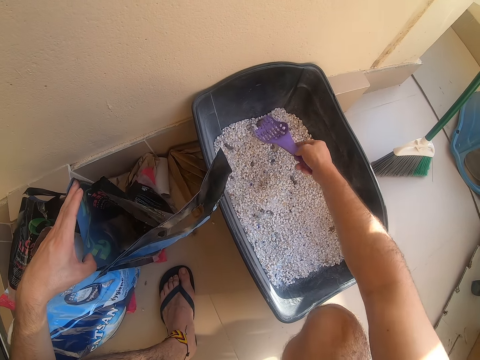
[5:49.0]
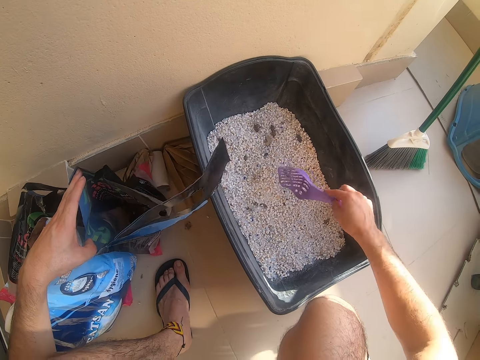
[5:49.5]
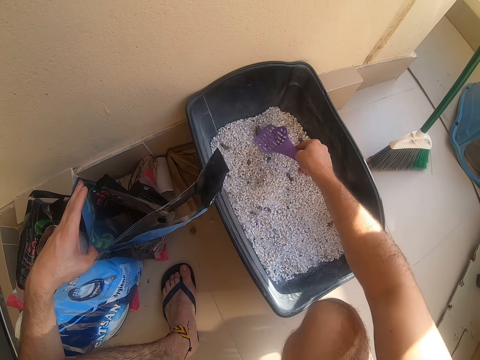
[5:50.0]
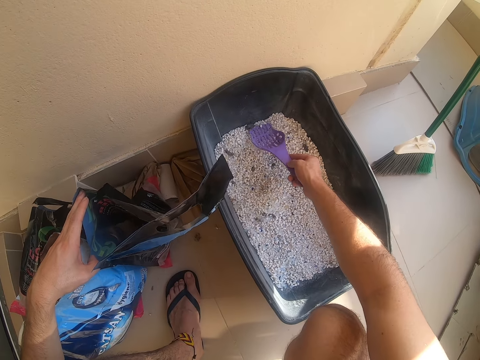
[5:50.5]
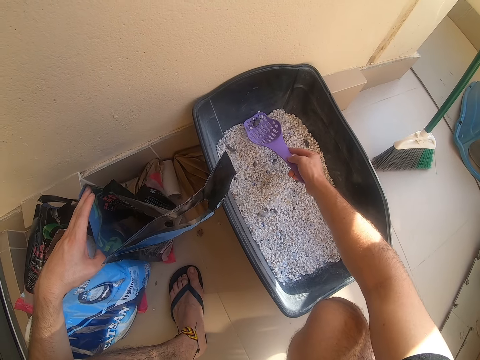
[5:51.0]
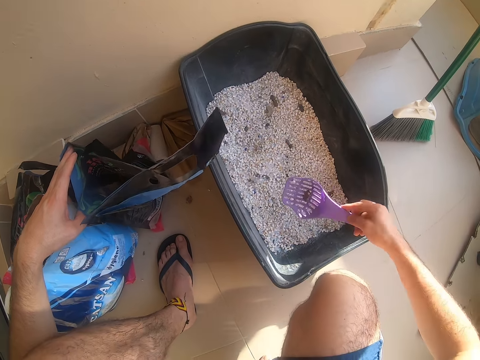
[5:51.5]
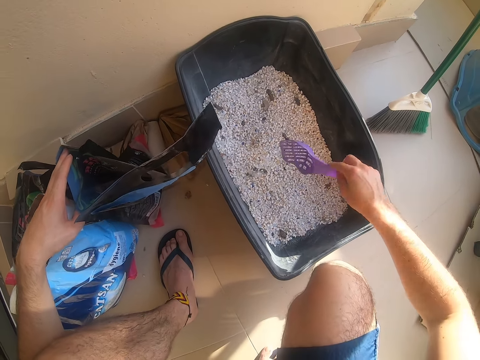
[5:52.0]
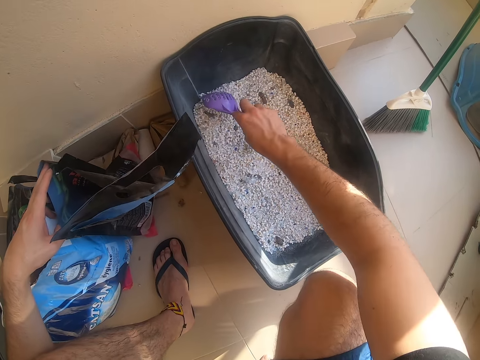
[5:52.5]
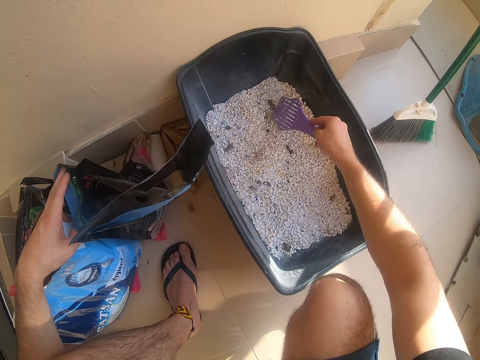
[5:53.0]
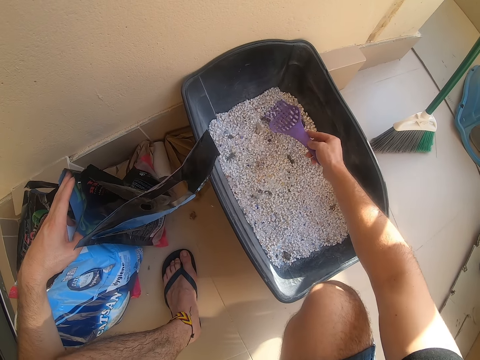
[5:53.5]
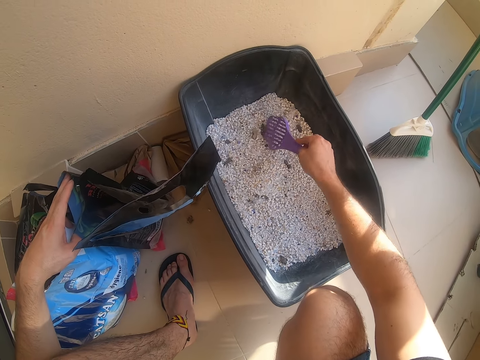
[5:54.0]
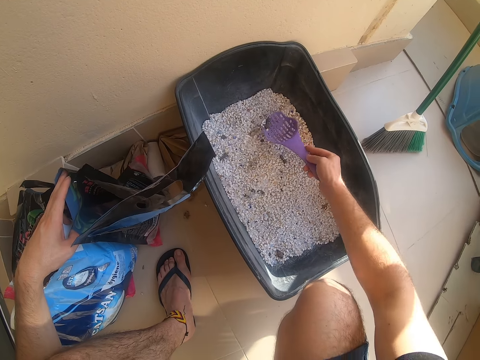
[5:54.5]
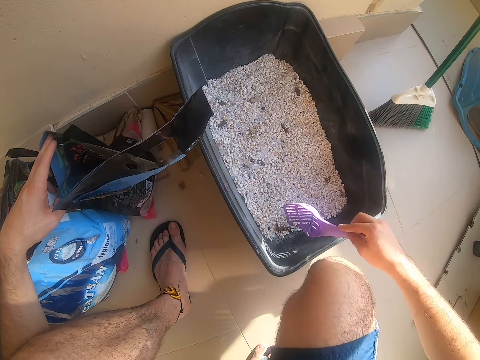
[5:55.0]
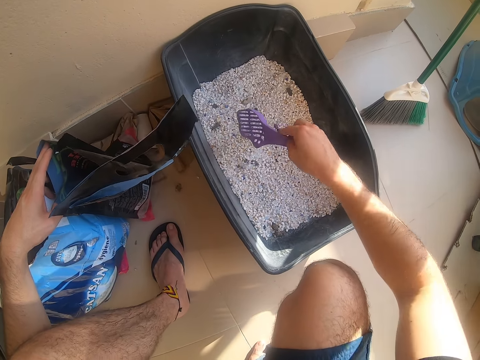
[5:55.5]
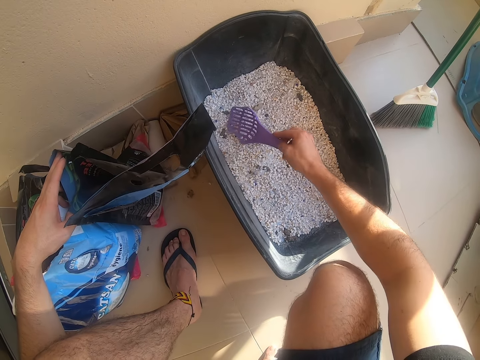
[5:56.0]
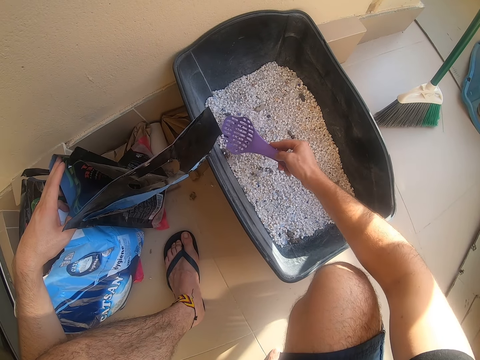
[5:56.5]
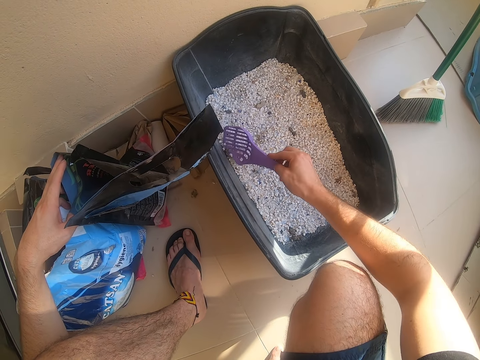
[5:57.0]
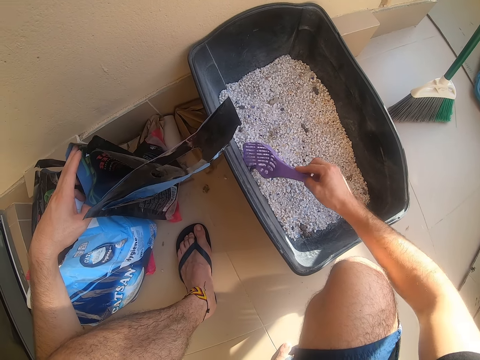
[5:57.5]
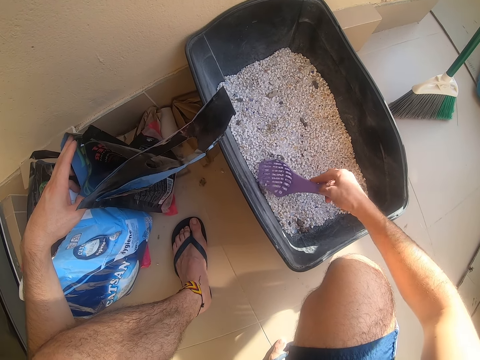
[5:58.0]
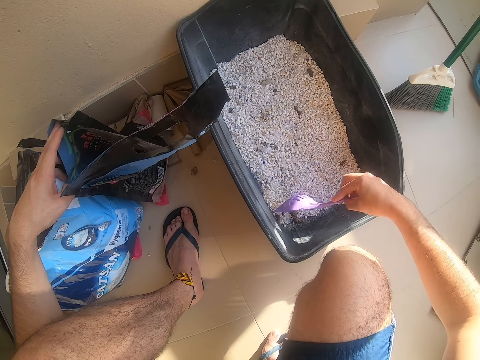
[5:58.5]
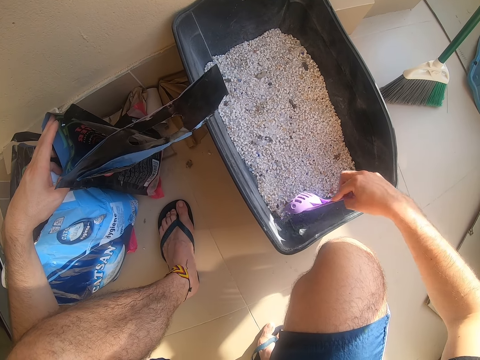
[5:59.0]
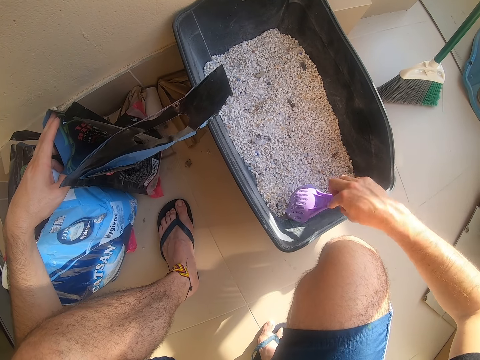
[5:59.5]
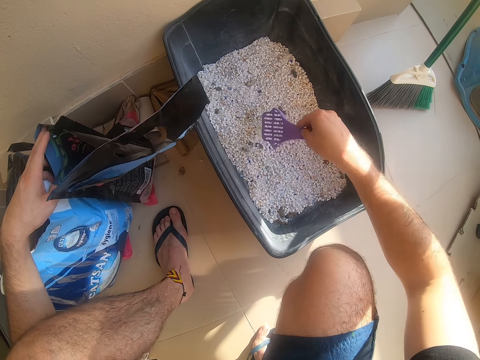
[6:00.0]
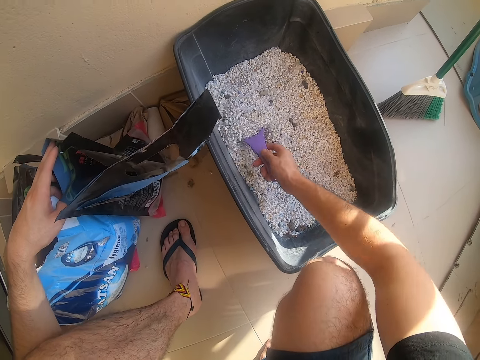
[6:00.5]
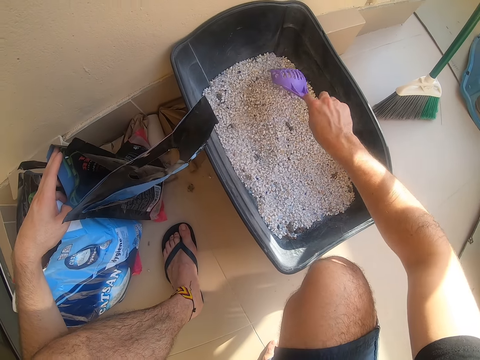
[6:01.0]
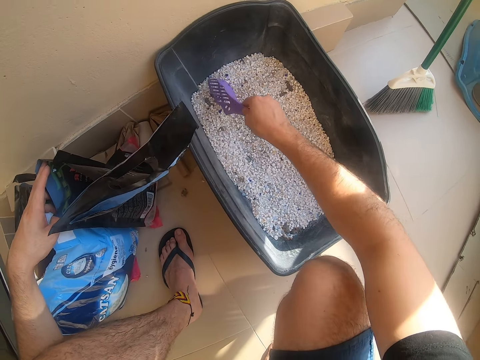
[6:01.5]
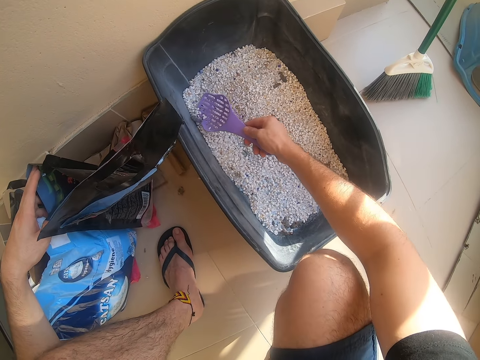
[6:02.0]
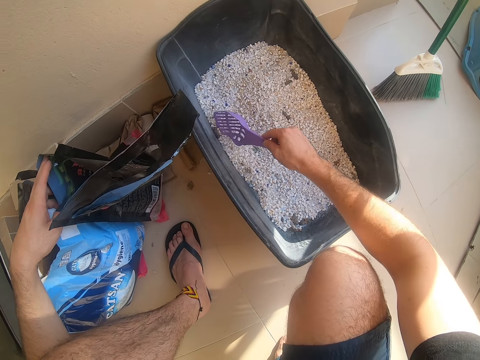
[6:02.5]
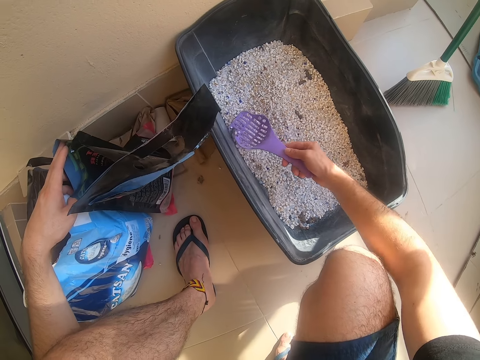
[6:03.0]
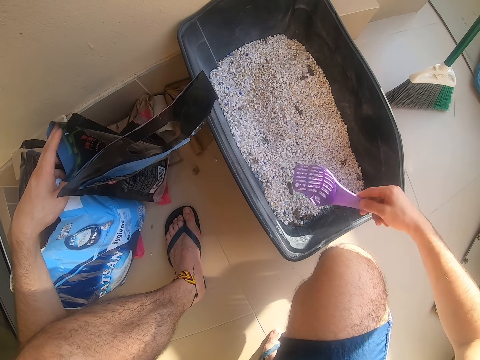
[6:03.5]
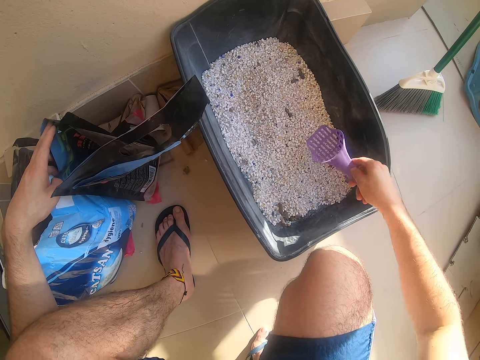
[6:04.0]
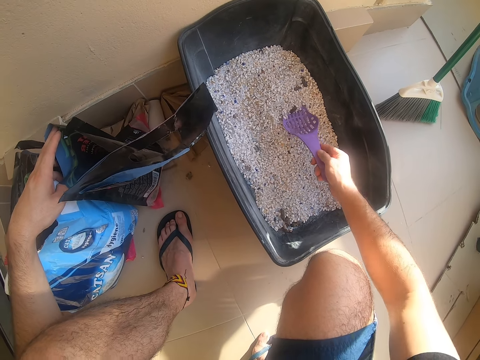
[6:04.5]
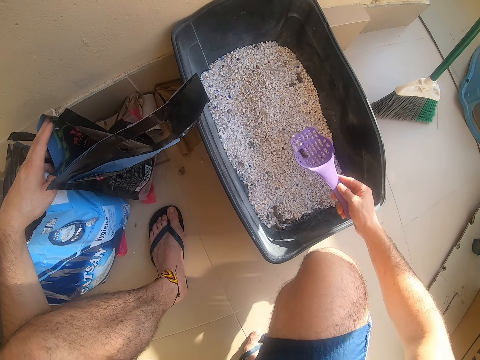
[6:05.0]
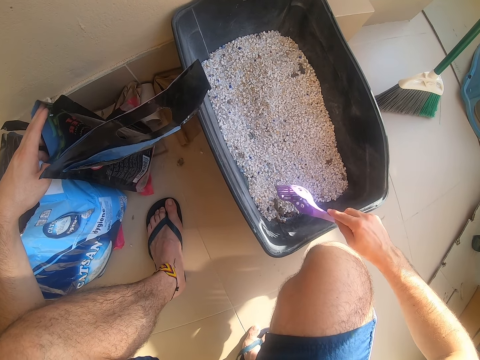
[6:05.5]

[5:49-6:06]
The camera wearer scoops something. They move the siever. They scoop something. They pour something. They move the siever. They scoop something. They pour something. They push something. They move the siever. They scoop something. They pour something. They scoop something. They put something on the bucket. They move the siever. They scoop something.

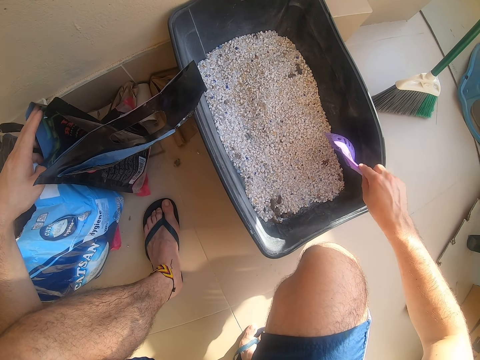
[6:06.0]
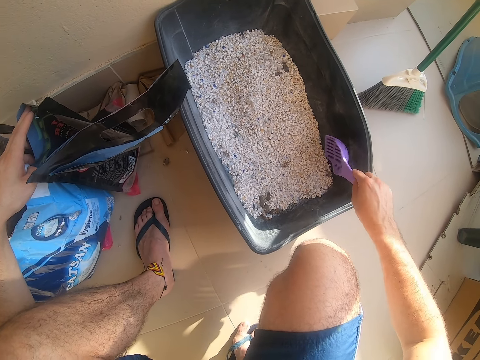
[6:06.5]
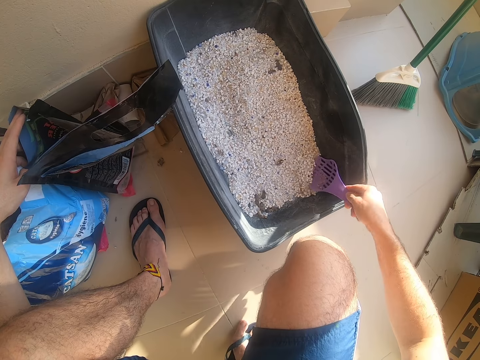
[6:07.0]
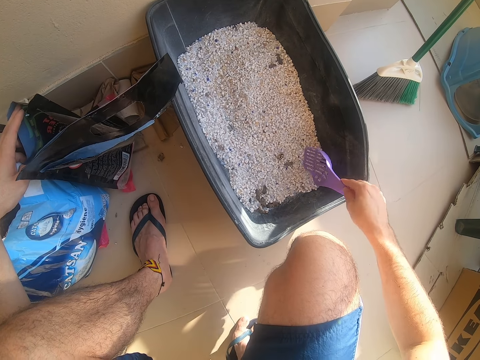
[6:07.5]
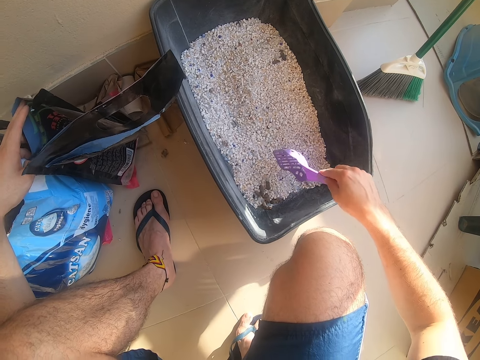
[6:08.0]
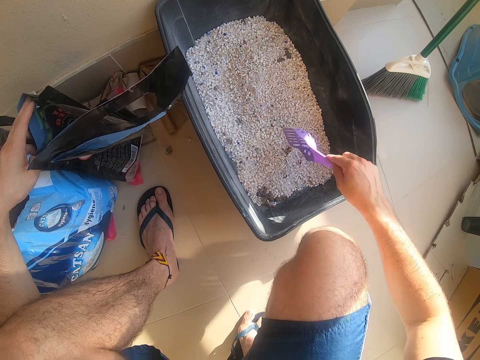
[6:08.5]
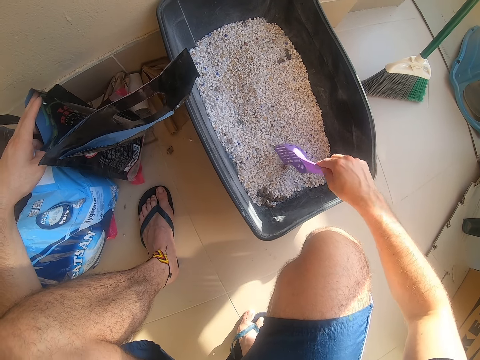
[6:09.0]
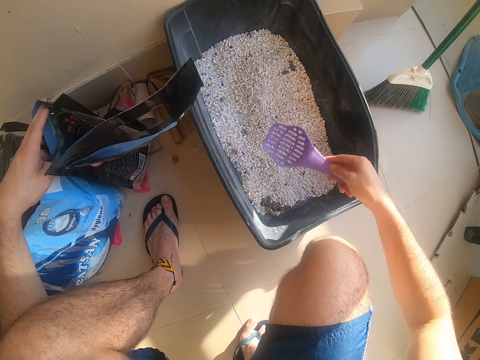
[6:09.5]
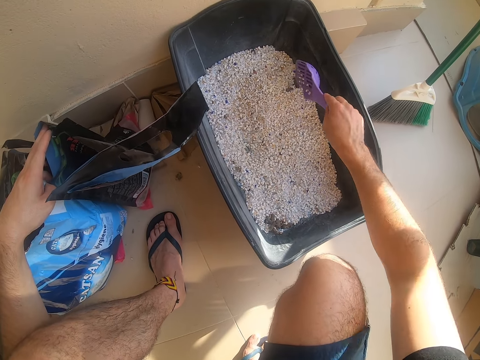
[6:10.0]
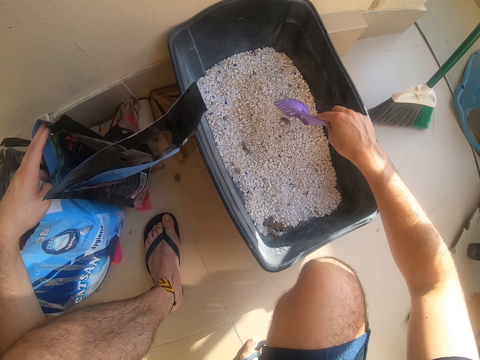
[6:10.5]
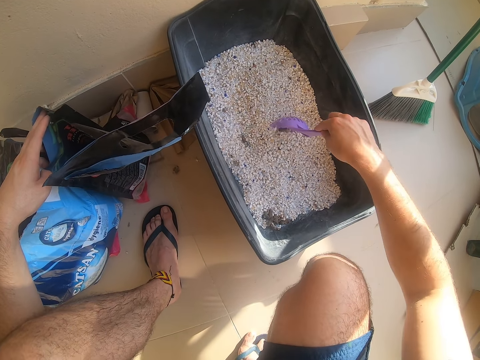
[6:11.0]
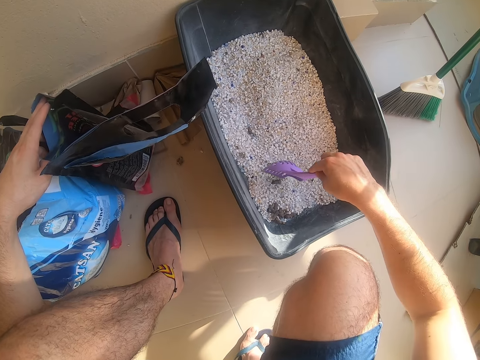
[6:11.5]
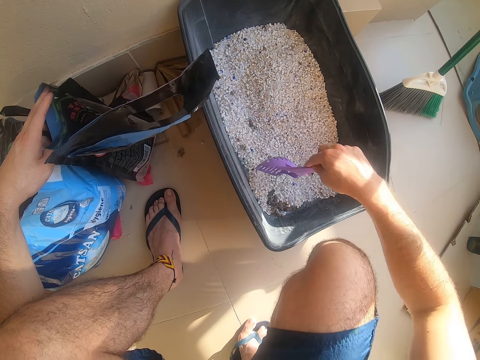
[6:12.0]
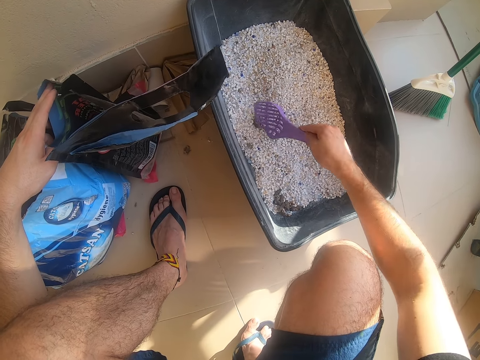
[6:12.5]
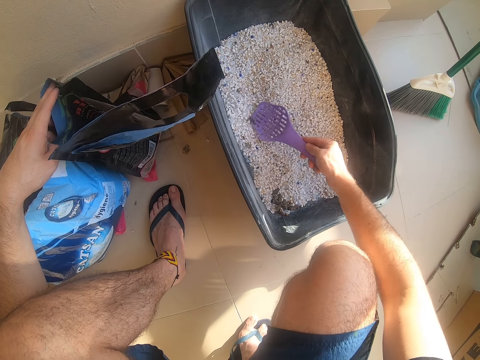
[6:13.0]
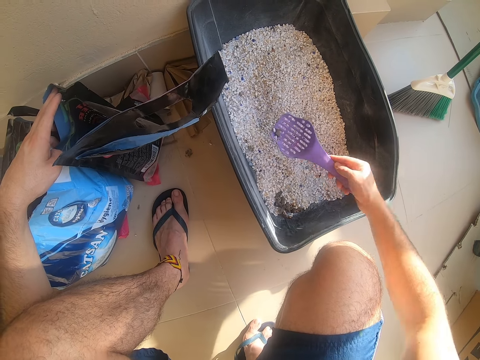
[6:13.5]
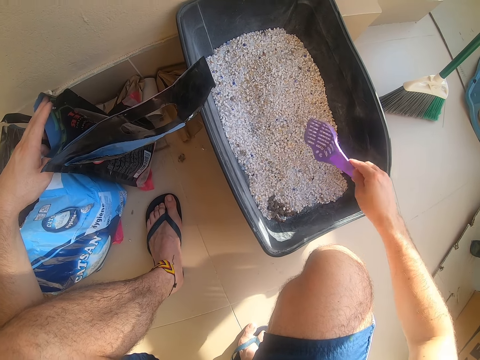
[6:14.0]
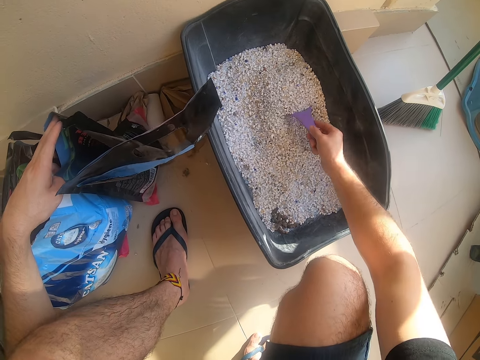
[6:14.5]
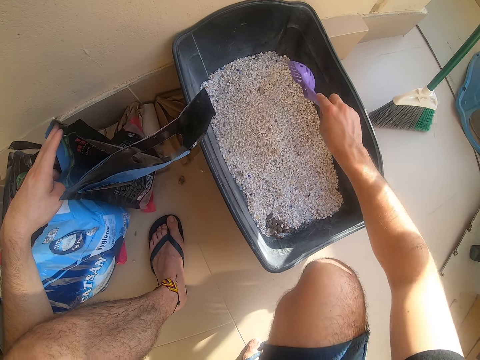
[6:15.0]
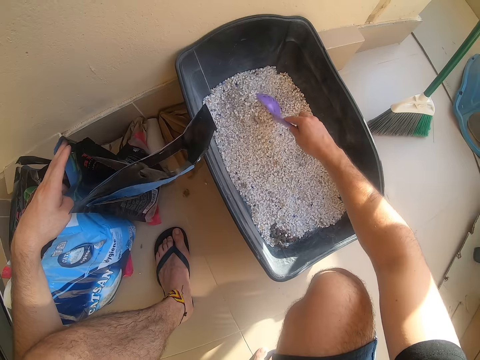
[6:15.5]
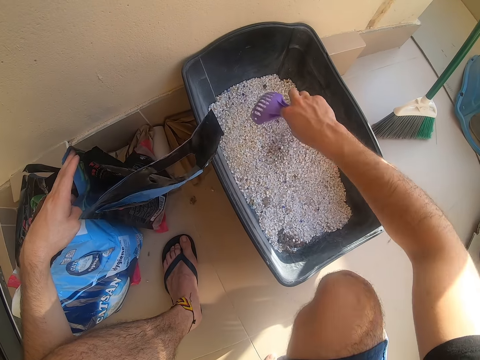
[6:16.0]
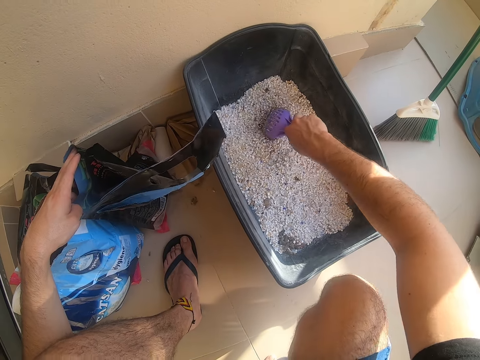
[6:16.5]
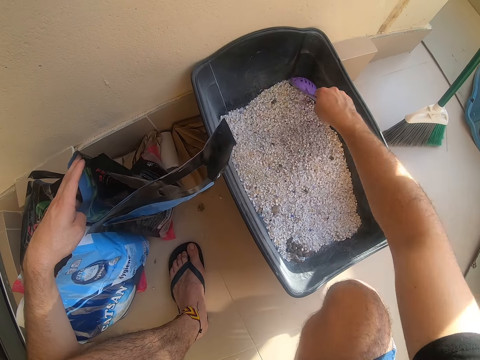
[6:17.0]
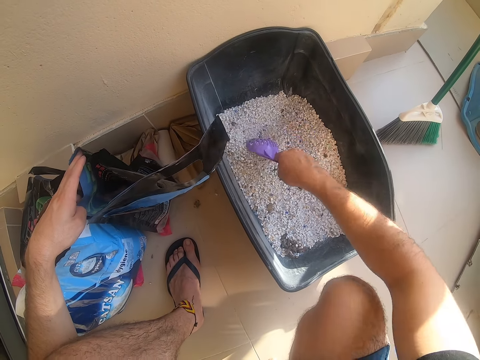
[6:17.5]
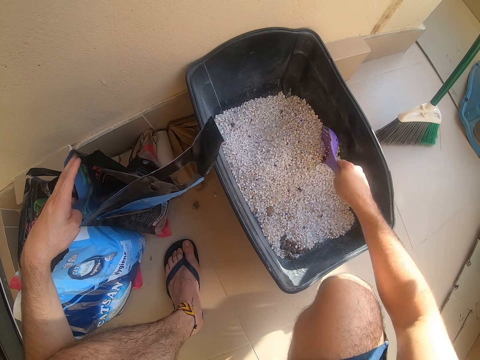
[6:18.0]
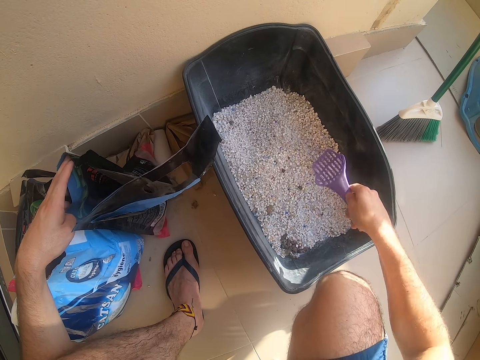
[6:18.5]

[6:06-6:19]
The camera wearer pours something. They move the siever. They scoop something. They push something on the bucket. They move the siever. They push something on the bucket. They move the siever. They push something on the bucket. They scoop something. They pour something on the bucket. They move the siever. They stir something.
